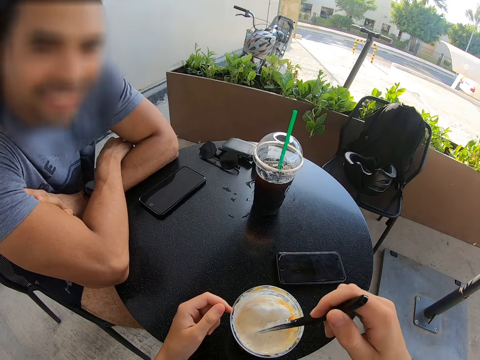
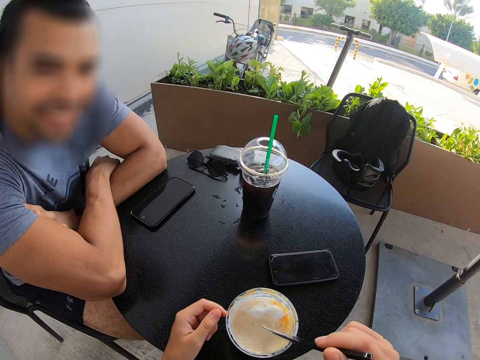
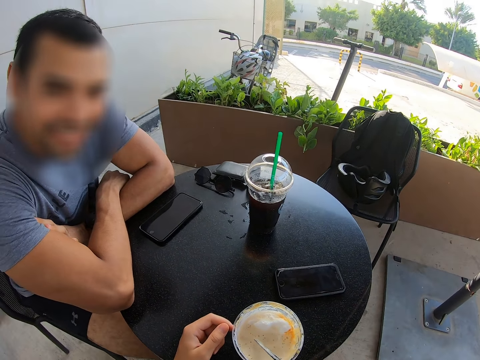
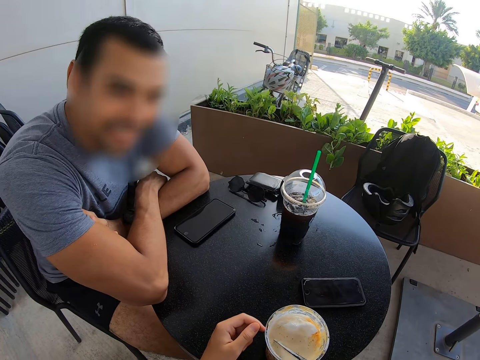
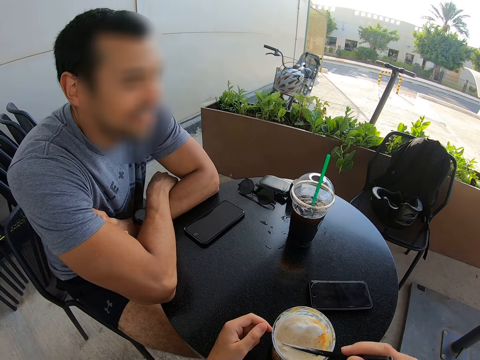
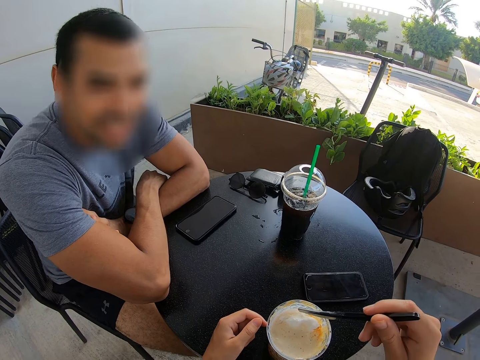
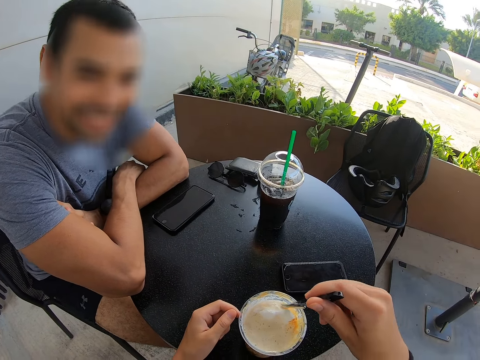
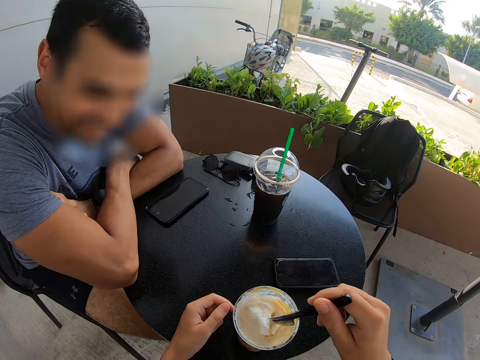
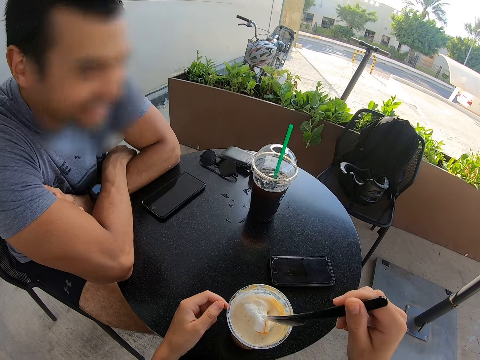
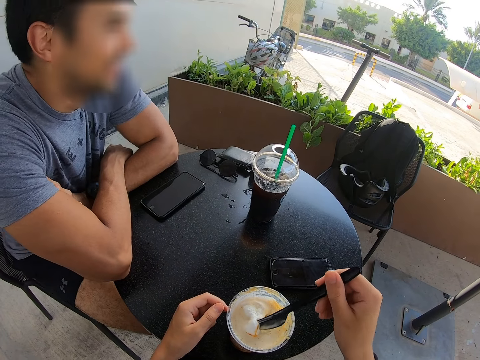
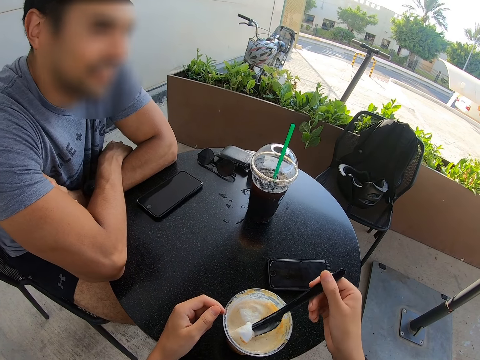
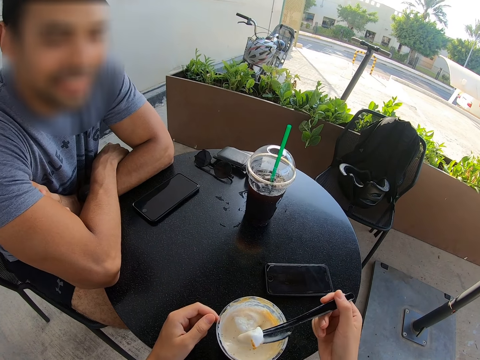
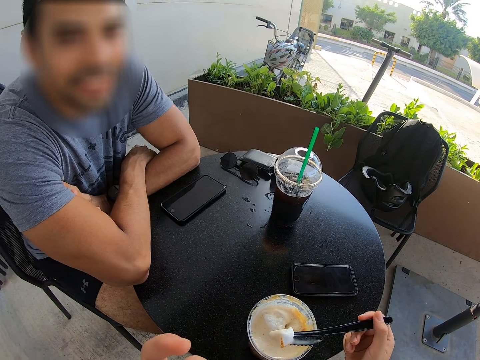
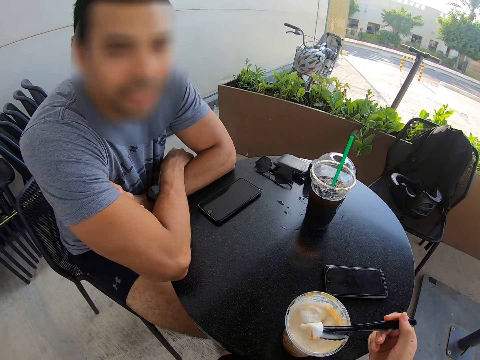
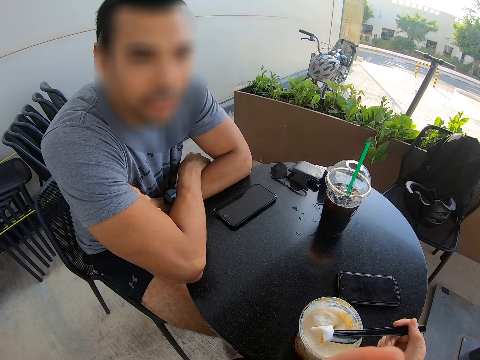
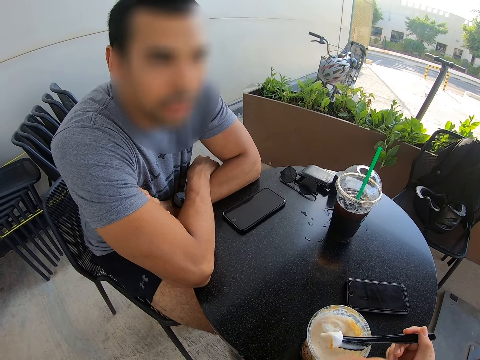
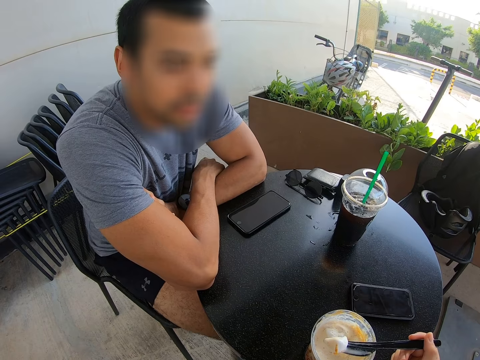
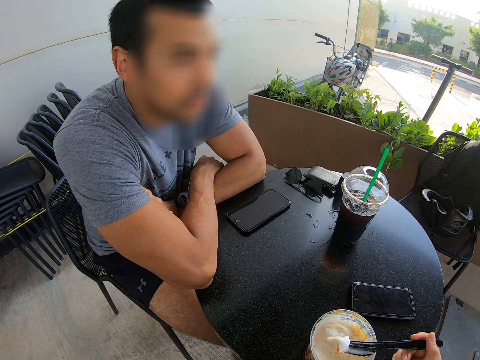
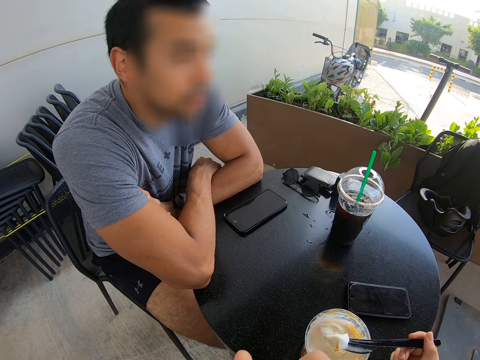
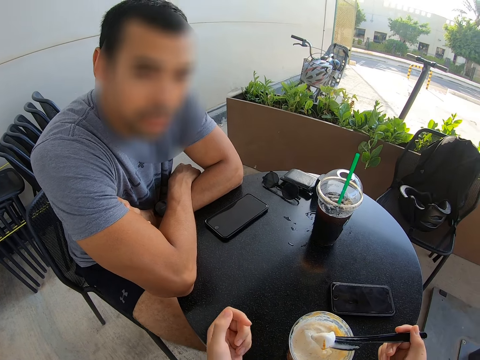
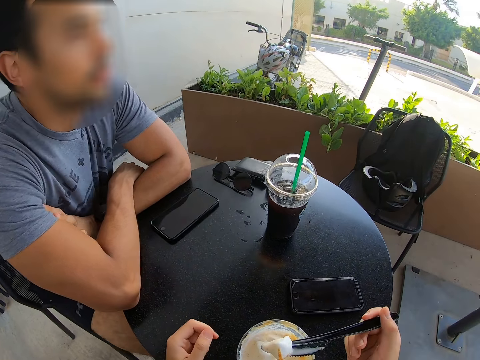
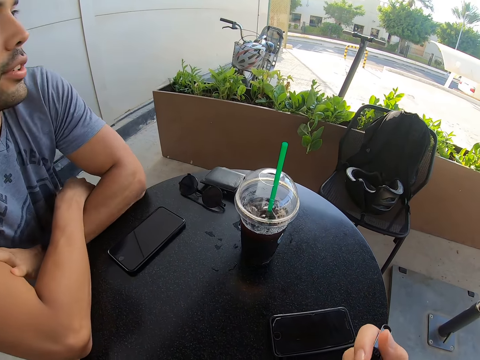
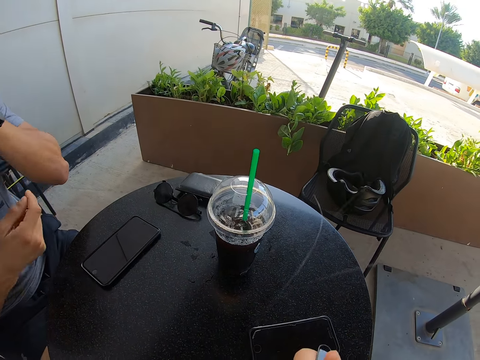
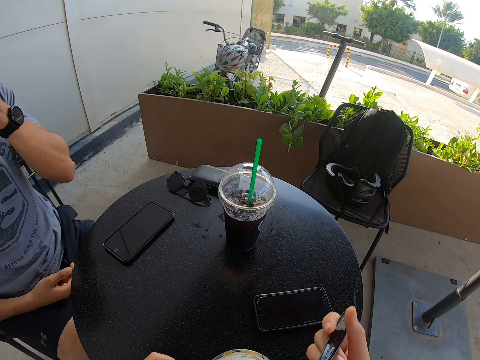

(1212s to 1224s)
The camera wearer eats the ice cream.

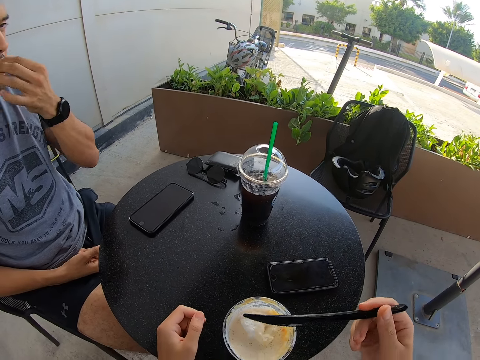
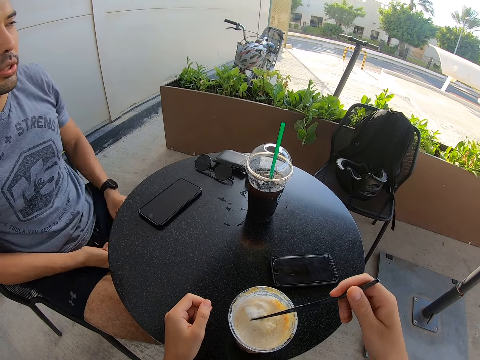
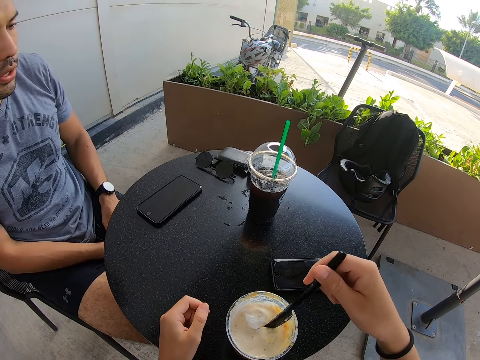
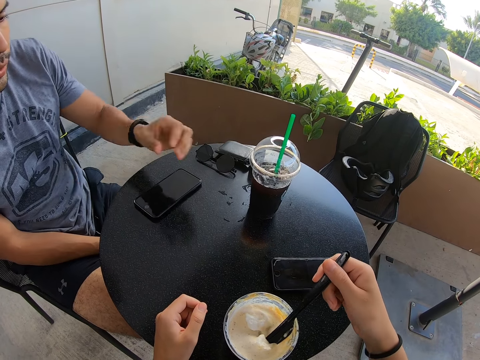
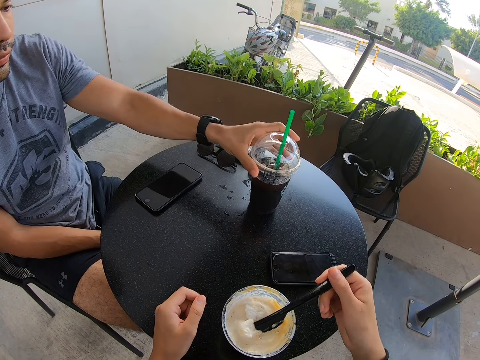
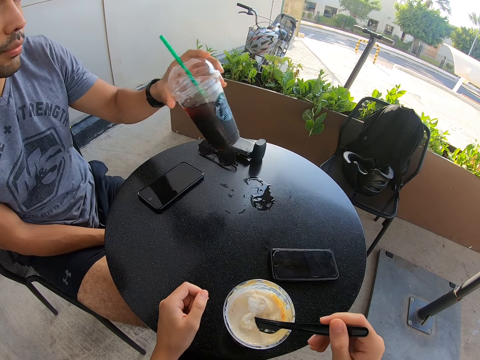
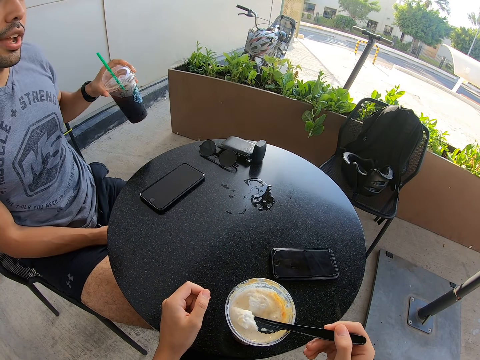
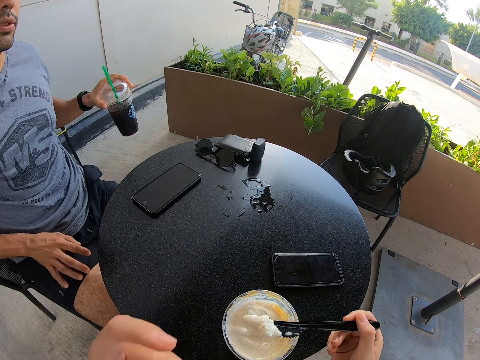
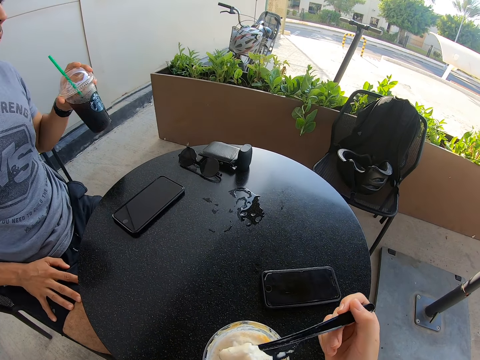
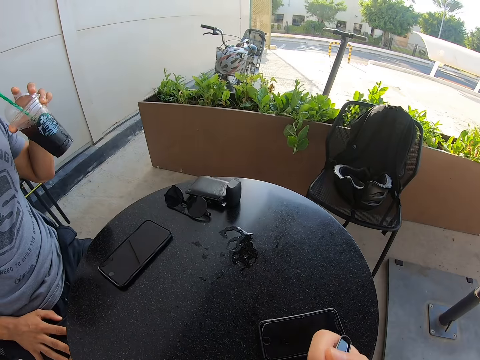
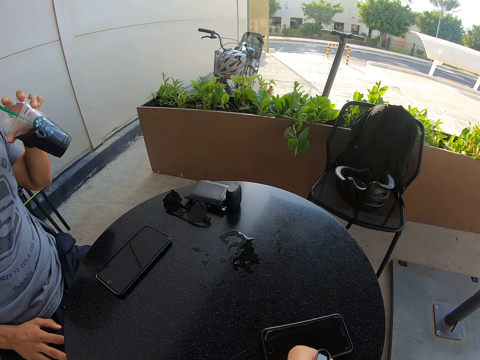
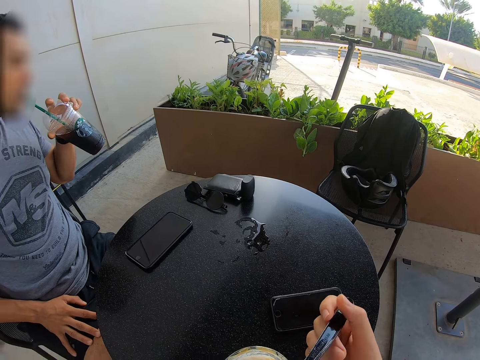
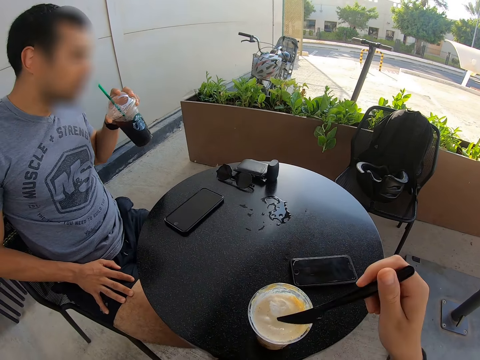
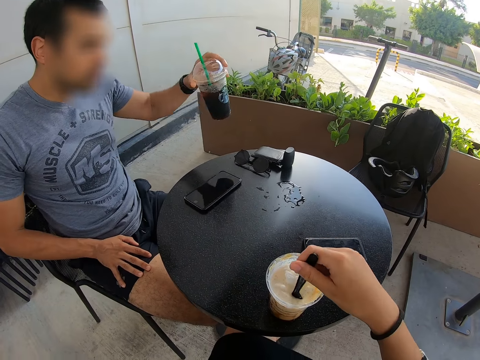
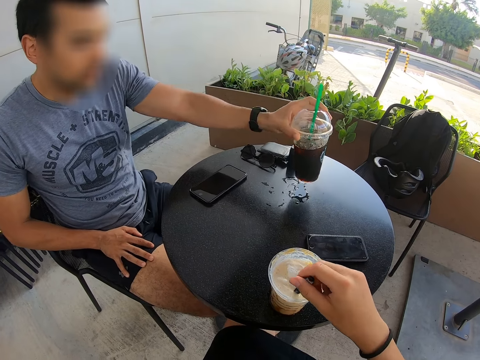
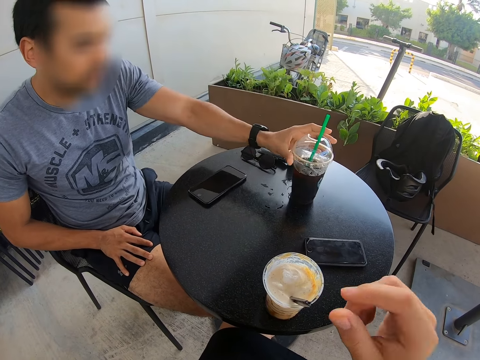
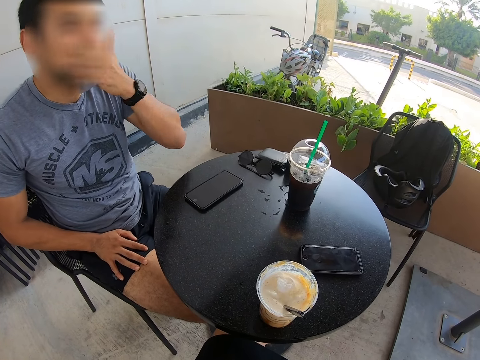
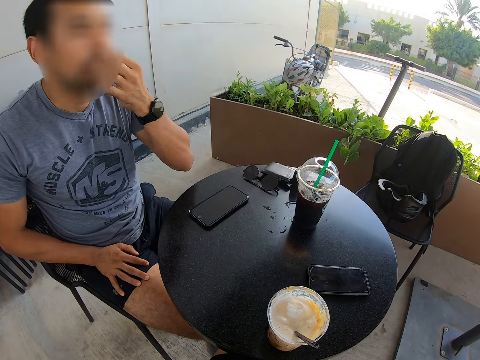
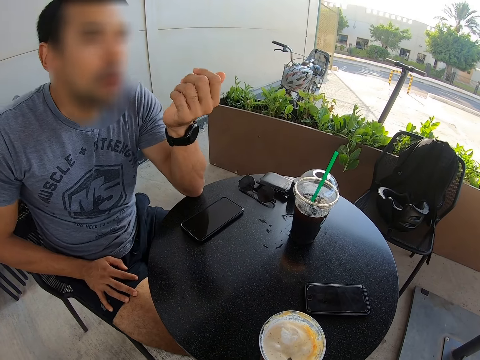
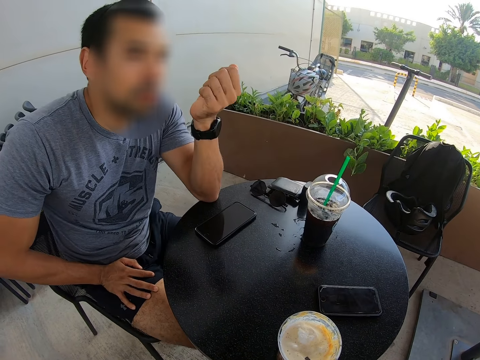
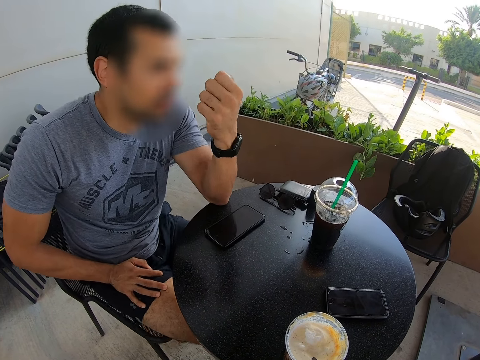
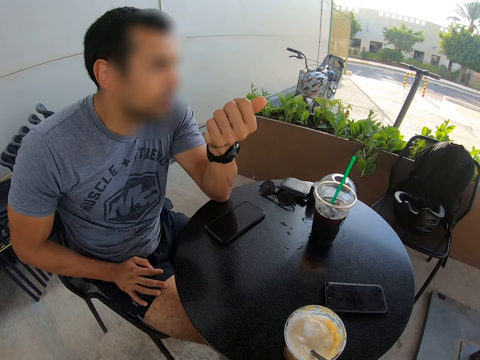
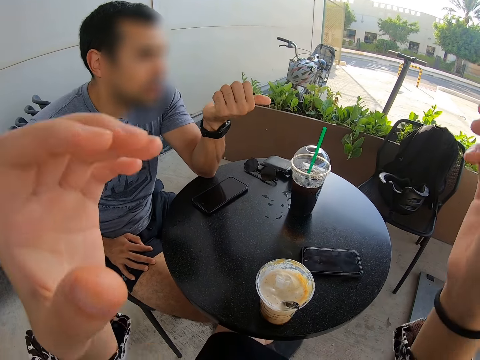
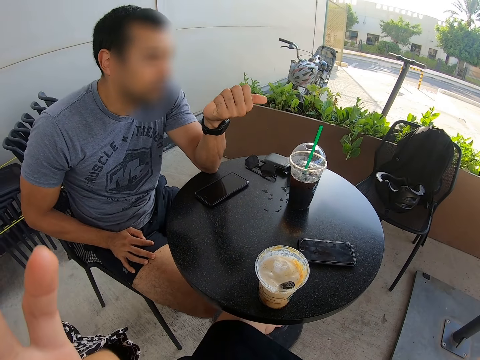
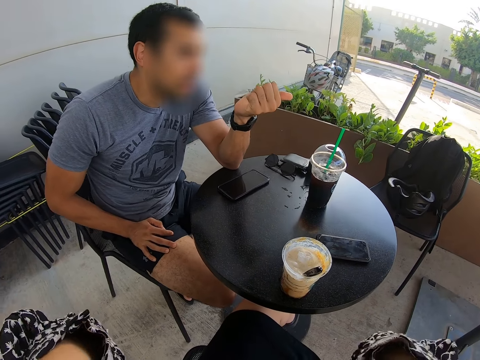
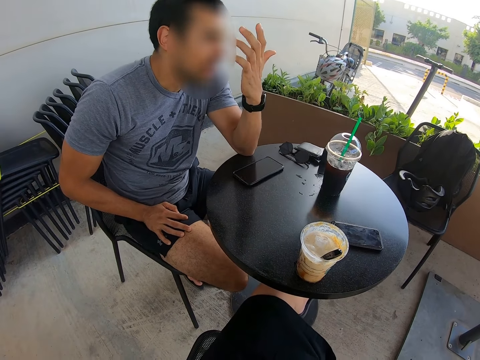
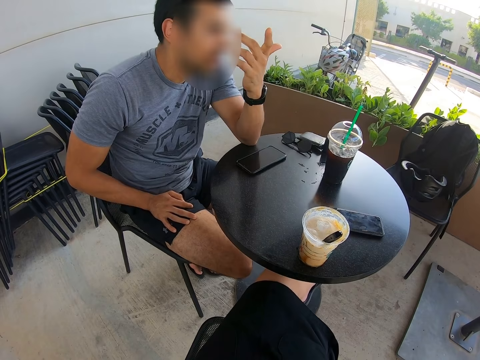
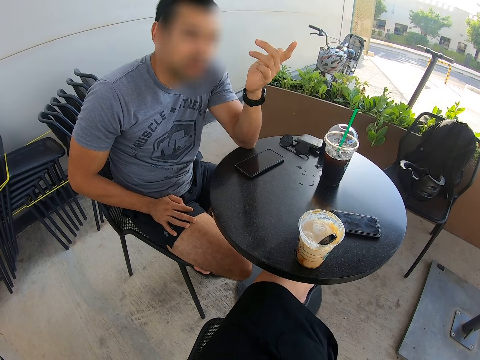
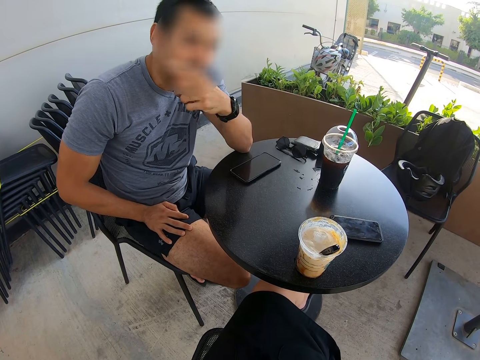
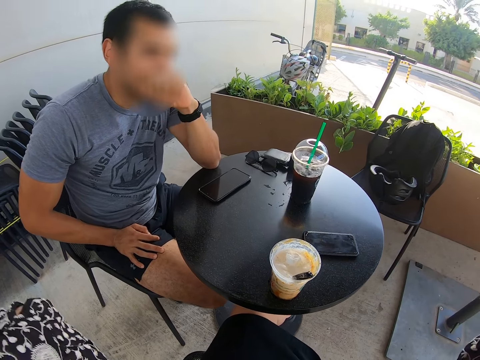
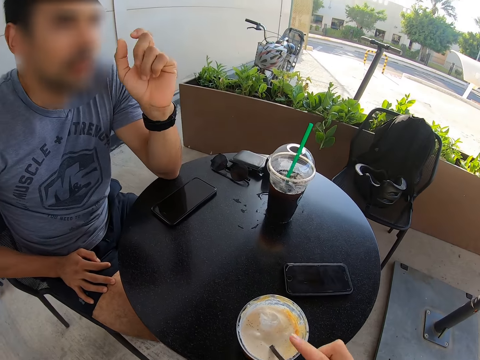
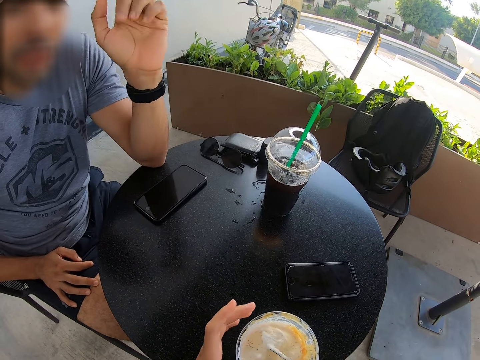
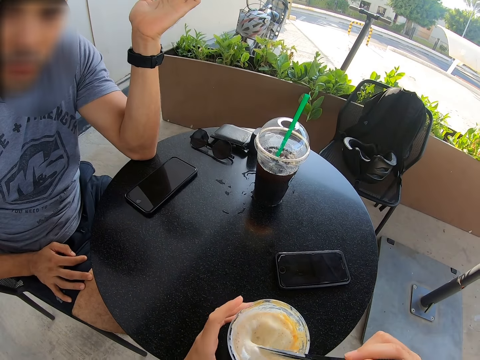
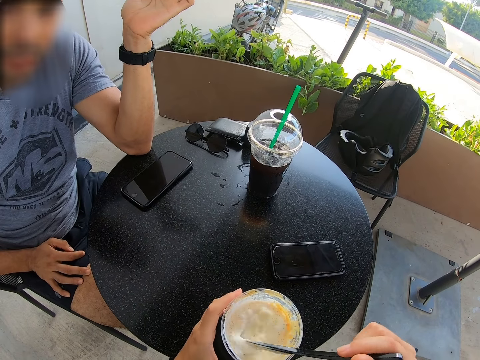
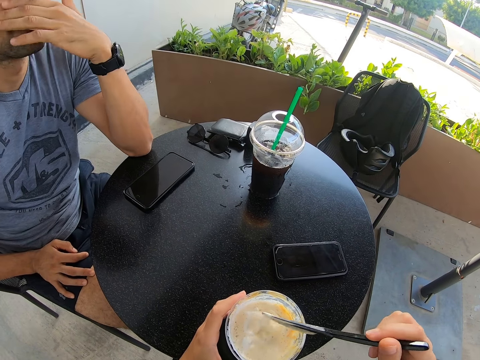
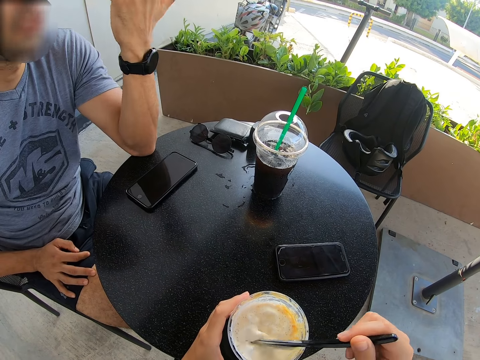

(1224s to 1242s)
A man picks up his soda cup. The camera wearer eats ice cream. The man sips his soda. The camera wearer puts the ice cream spoon inside the ice cream cup. The man places the plastic jar on the table, wipes his mouth, and talks to the camera wearer. The camera wearer eats the ice cream.
